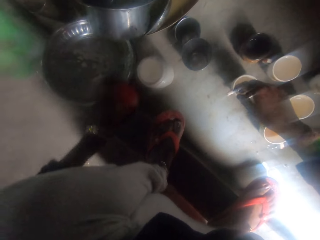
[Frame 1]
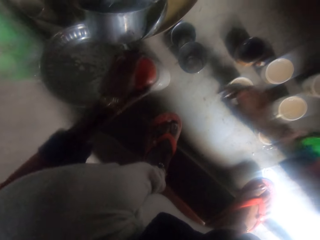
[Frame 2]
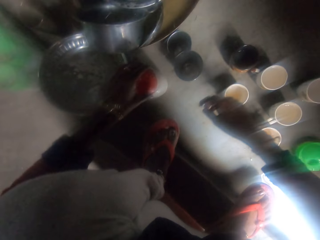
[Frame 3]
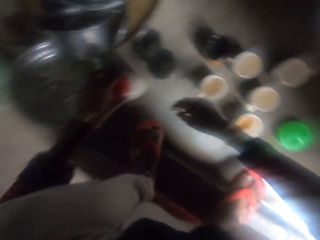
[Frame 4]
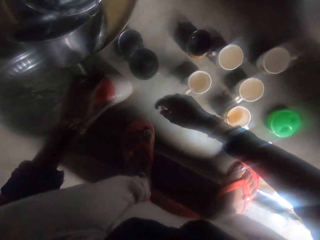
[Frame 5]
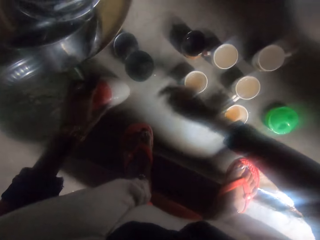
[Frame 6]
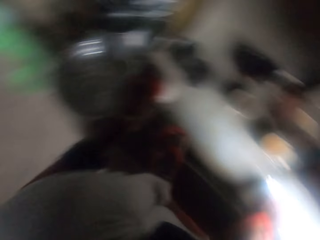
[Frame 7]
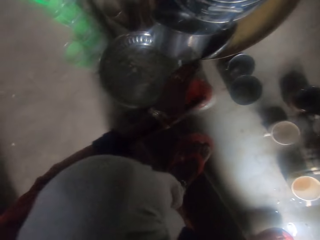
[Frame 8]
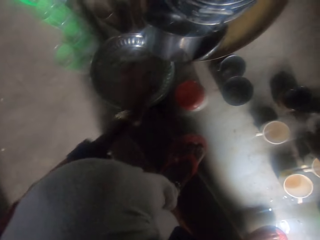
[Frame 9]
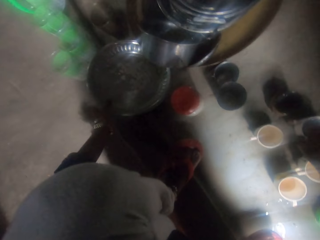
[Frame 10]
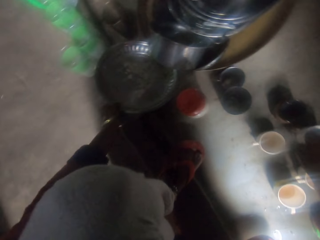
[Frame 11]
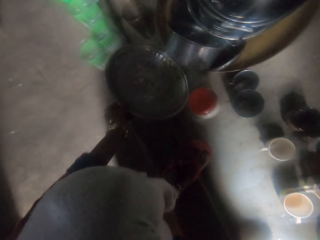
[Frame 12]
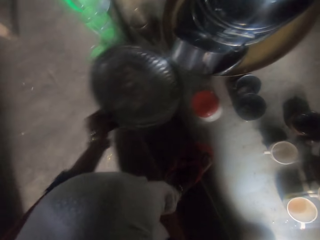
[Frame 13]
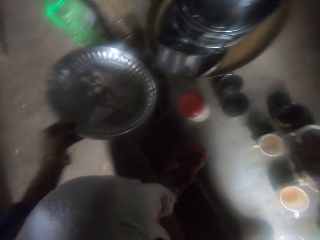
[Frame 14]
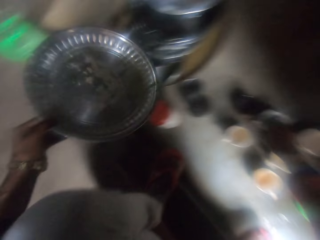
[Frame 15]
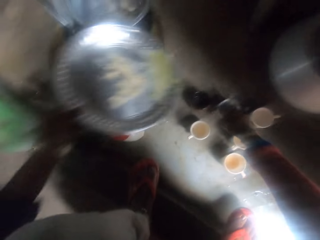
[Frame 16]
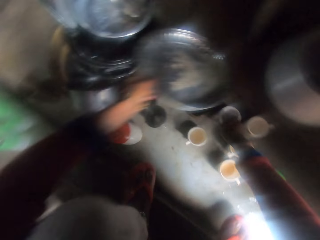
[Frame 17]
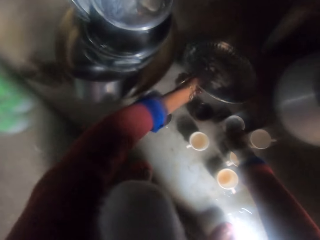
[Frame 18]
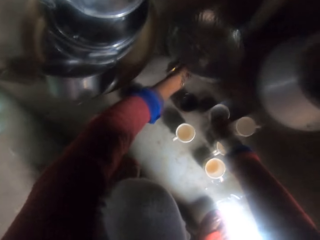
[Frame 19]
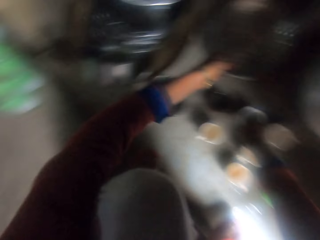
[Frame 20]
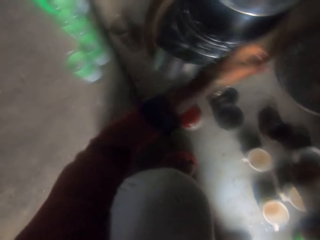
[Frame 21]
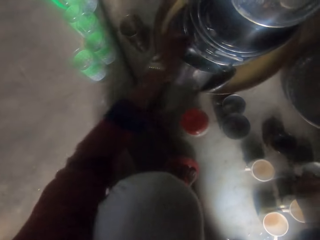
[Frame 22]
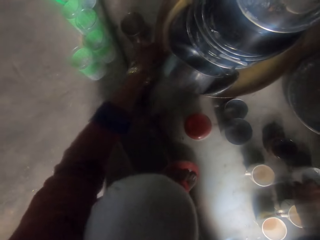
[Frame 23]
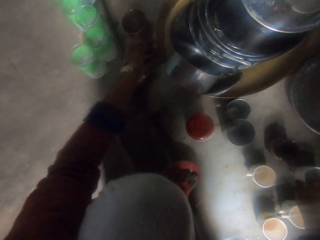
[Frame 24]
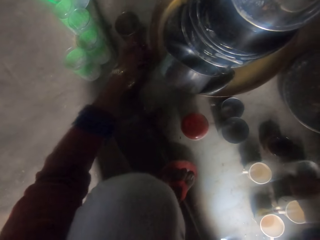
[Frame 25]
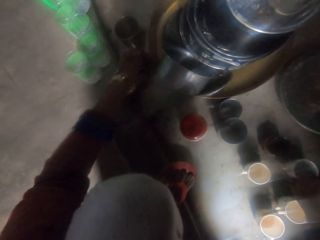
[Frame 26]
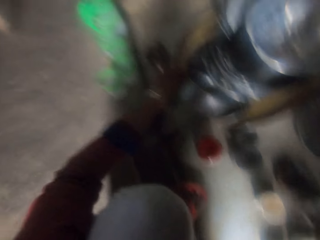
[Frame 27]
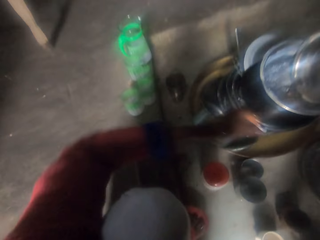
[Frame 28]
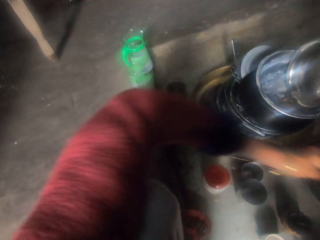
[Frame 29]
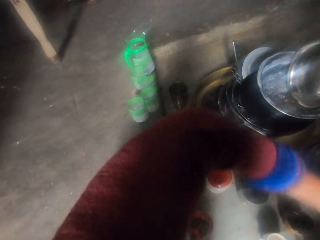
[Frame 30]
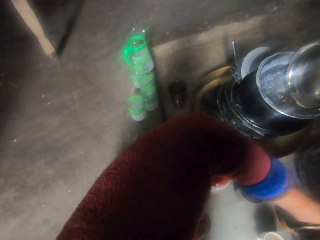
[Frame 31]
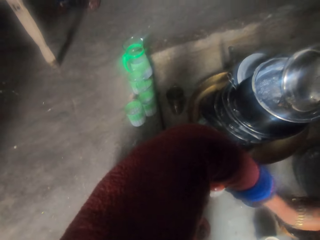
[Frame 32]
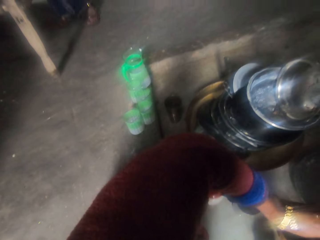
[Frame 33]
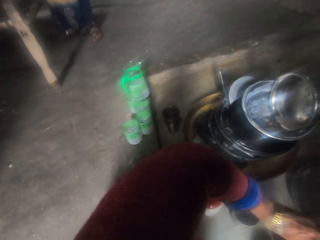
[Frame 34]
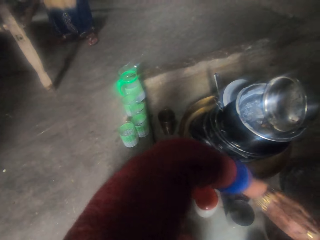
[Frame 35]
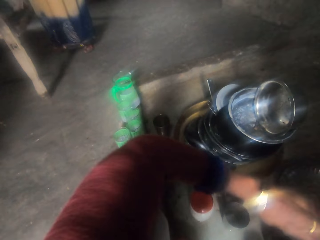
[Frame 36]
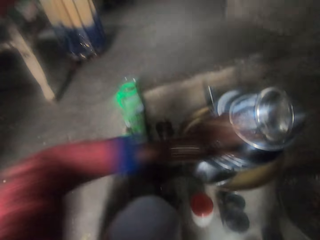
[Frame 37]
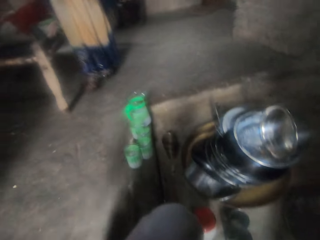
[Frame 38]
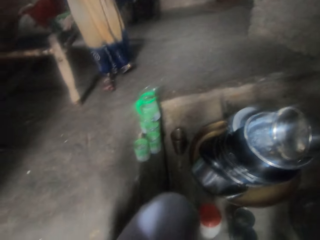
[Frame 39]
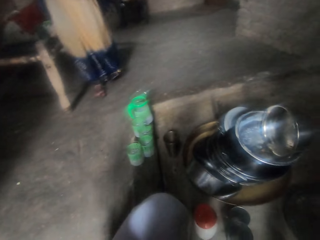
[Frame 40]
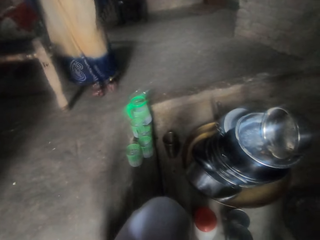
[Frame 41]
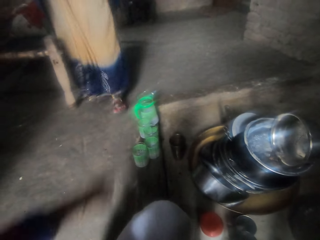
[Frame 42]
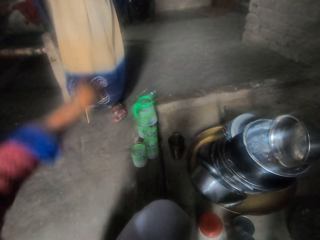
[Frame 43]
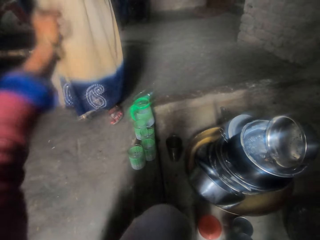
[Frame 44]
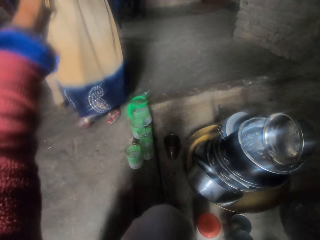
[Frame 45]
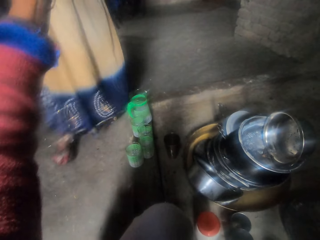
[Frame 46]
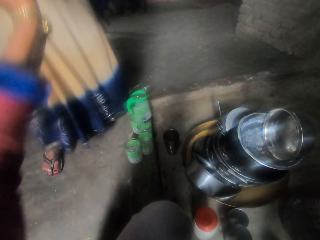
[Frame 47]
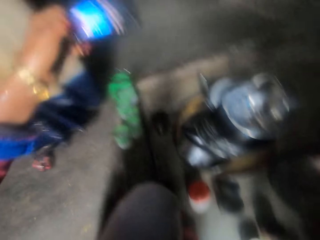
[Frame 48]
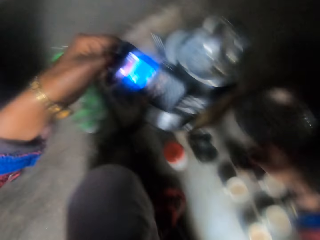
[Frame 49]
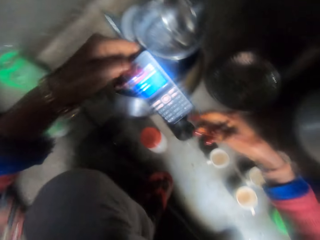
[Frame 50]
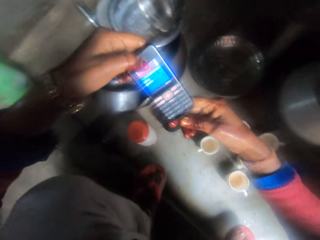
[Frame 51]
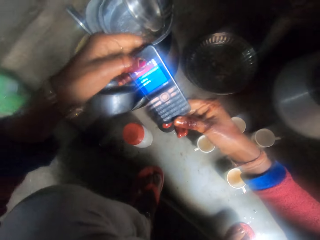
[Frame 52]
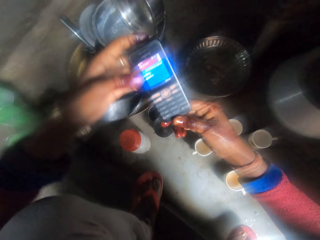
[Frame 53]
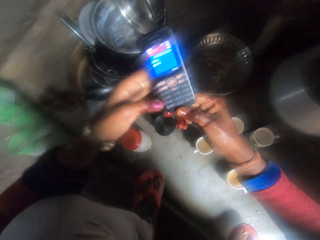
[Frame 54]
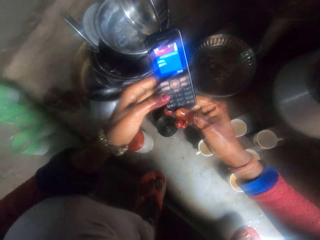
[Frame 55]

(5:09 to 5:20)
The camera wearer picks a soap plastic container cover from the floor. She covers the plastic container. She rinses a cup on the floor. She picks a tray beside her. She drops the tray on the floor. She moves her hands. She holds a glass. She moves her hands. A woman walks around the room. The camera wearer stretches her hand. She collects a phone from the woman.

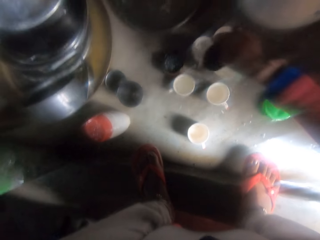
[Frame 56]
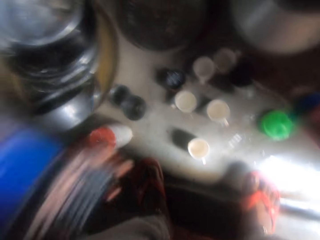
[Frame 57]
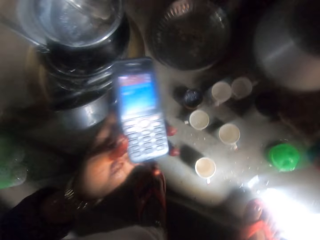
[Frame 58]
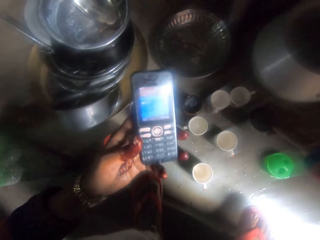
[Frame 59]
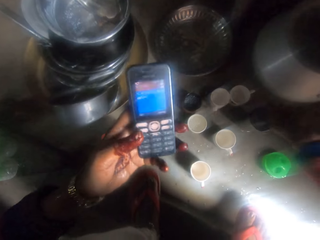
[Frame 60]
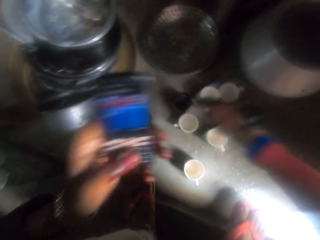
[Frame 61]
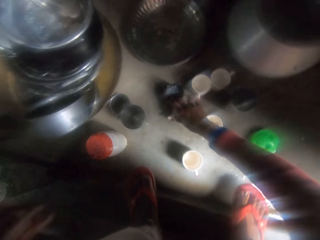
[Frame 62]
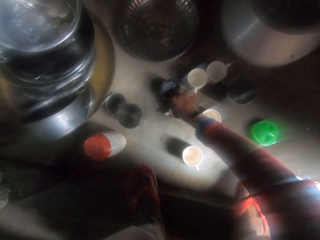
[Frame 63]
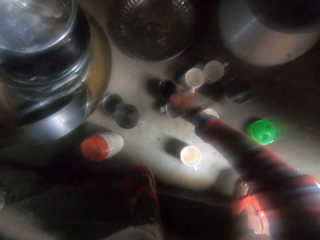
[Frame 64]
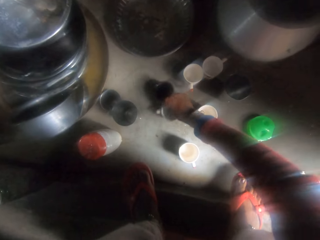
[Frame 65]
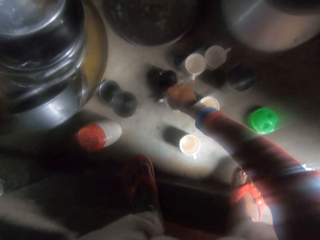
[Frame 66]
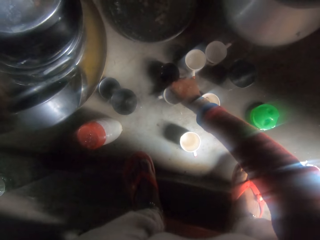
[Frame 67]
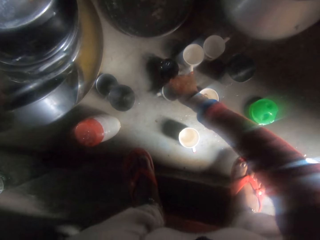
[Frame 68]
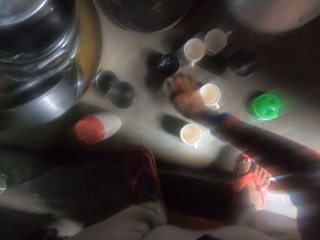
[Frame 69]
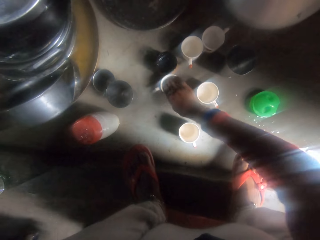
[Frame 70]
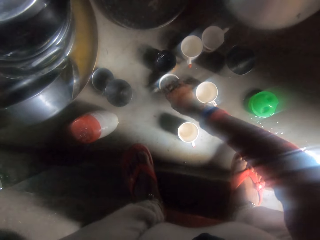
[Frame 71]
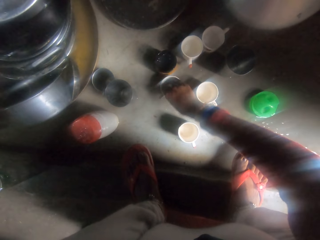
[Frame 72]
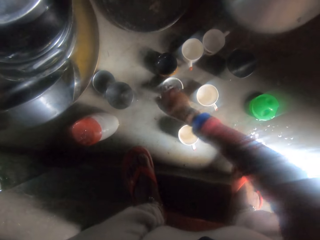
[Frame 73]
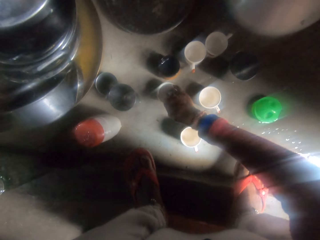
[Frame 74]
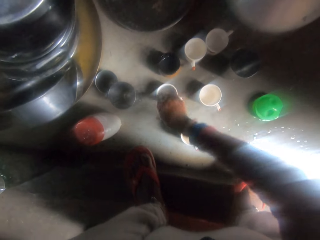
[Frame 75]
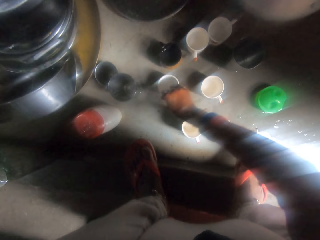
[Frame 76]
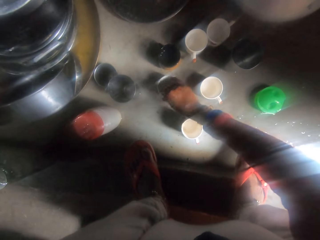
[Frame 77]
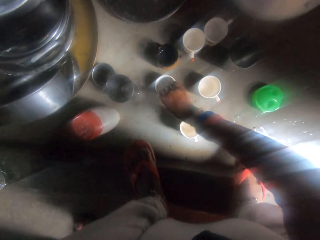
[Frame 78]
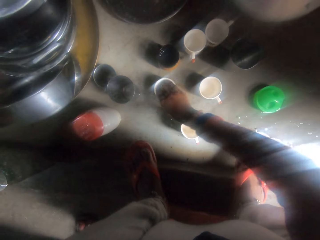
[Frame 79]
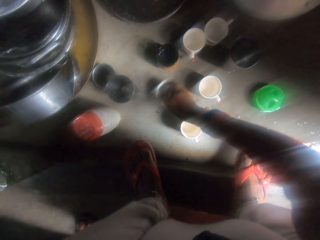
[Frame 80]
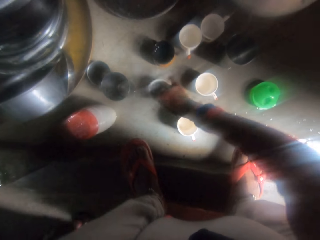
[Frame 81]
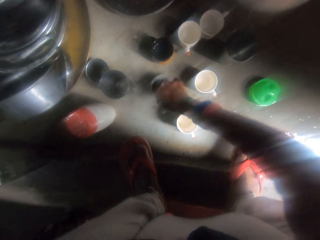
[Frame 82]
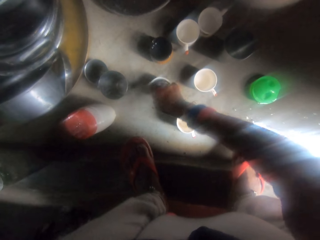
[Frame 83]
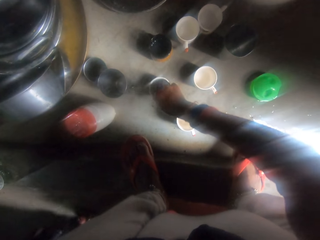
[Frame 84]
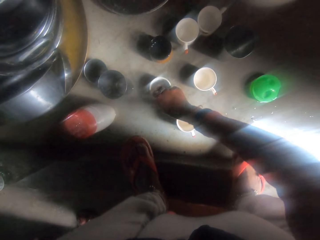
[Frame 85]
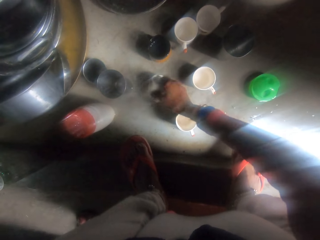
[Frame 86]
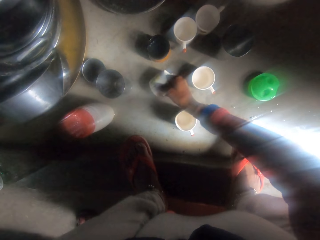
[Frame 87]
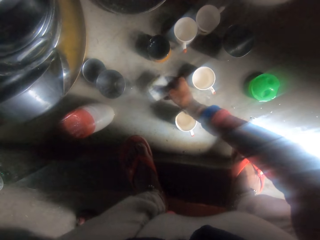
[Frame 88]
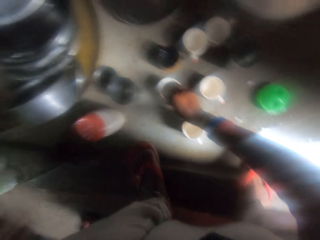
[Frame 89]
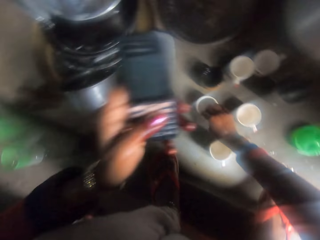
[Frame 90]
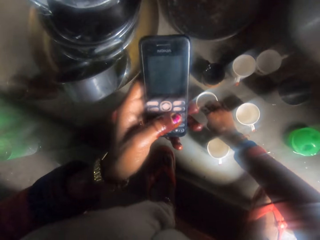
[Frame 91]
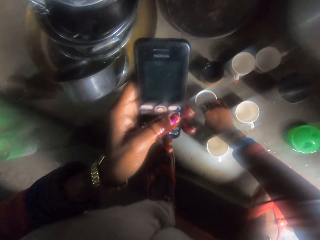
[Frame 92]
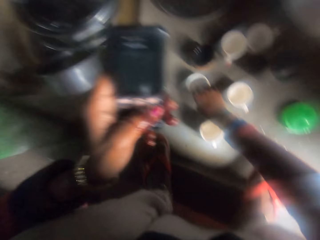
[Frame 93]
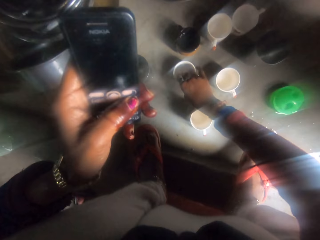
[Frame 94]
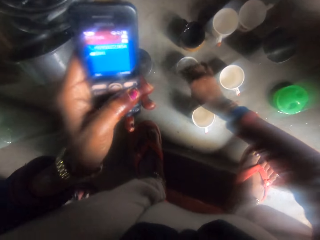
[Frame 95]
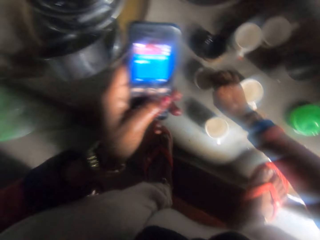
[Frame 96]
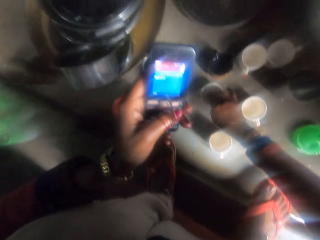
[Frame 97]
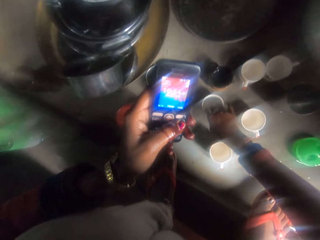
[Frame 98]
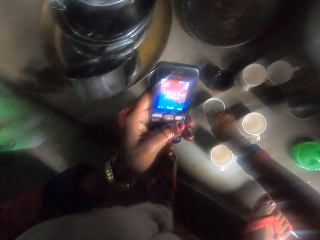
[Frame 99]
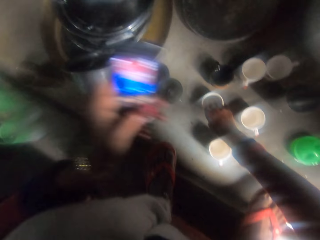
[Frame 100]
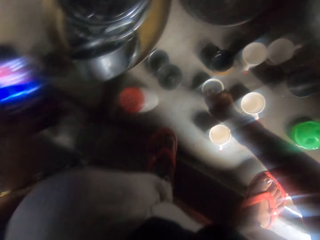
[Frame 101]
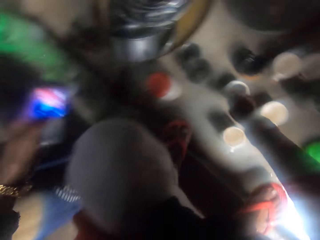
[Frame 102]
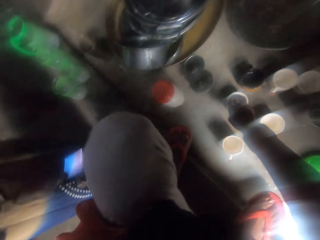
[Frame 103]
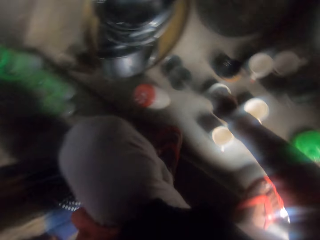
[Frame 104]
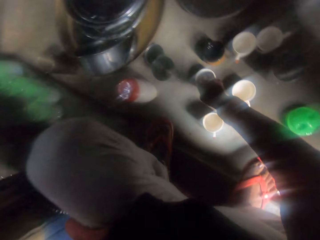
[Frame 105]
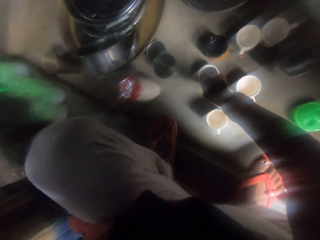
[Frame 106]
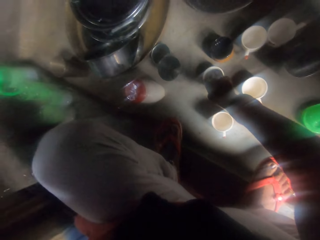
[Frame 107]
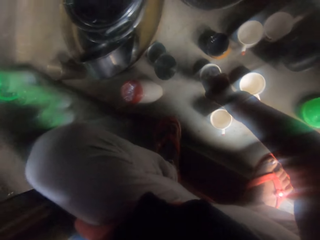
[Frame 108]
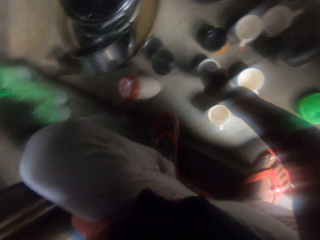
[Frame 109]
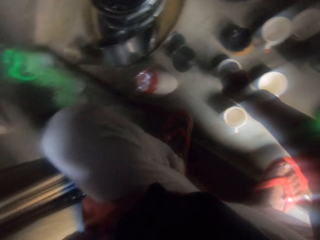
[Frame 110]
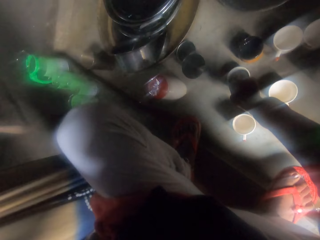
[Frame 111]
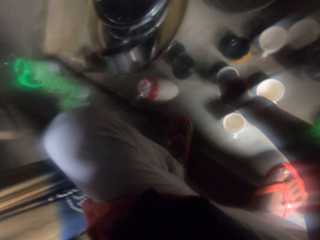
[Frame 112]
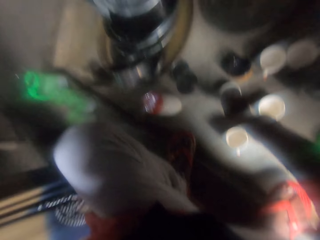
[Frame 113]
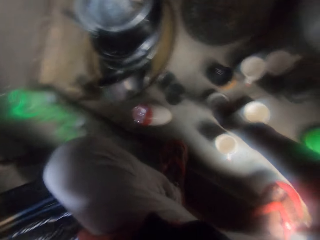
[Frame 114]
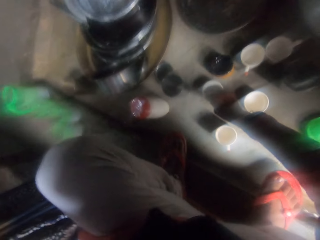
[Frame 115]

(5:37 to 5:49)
The camera wearer drops the cup with water on the floor. She holds a phone. She moves her left hand. She pours water in a cup. She rinses the cups on the floor. She shakes the cups. She puts her fingers in a cup. She turns the cup. She shakes the cup. She pours out water from the cup on the floor. She holds the phone. She presses the phone. She answers a phone call. She moves her hand.
